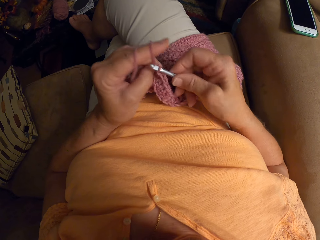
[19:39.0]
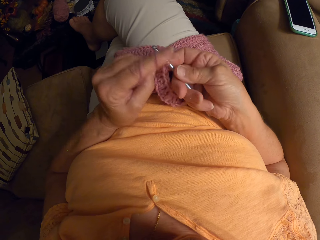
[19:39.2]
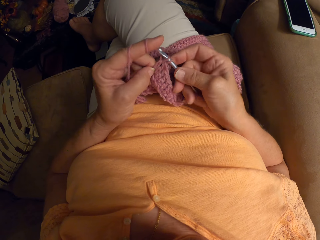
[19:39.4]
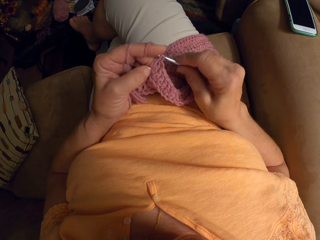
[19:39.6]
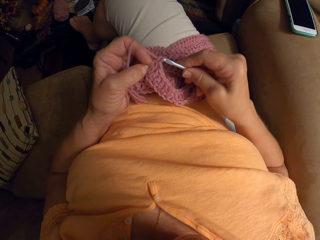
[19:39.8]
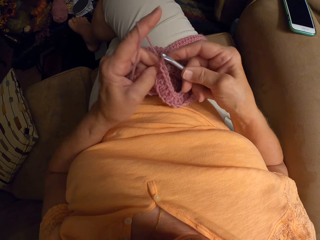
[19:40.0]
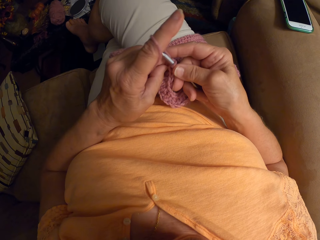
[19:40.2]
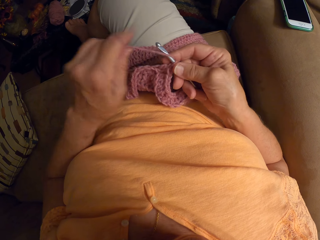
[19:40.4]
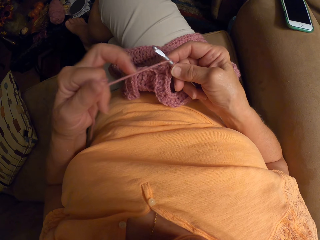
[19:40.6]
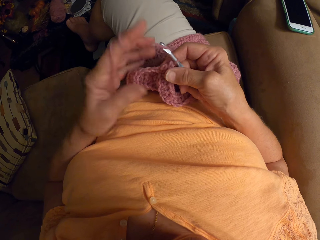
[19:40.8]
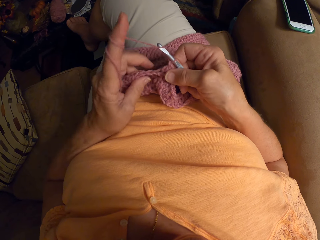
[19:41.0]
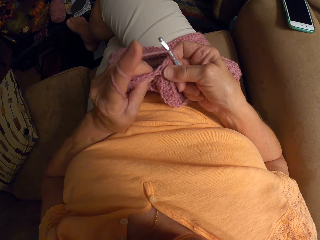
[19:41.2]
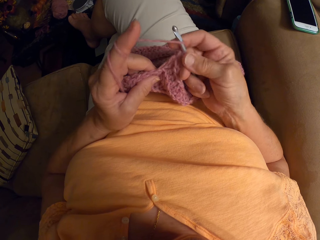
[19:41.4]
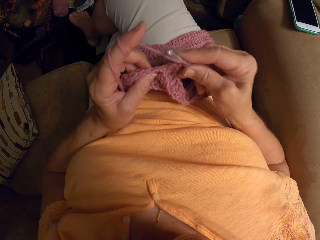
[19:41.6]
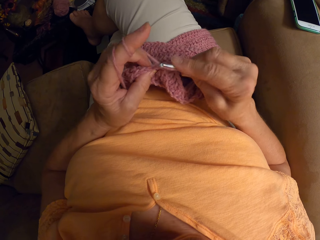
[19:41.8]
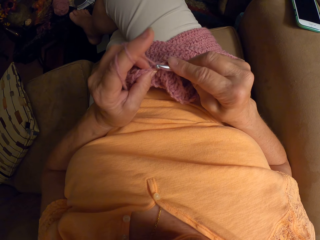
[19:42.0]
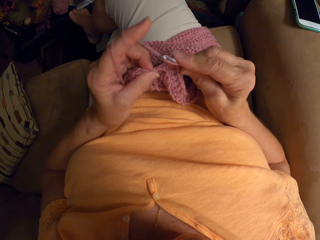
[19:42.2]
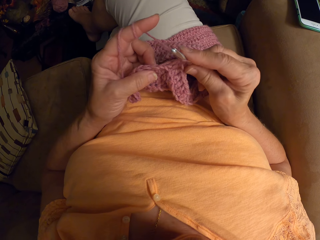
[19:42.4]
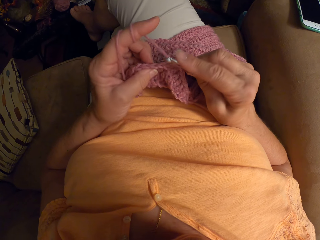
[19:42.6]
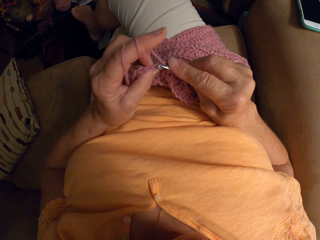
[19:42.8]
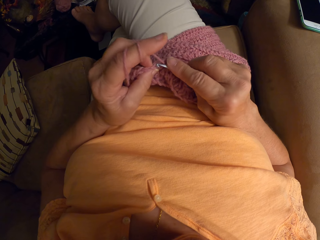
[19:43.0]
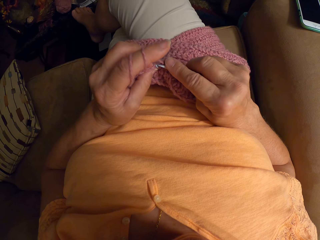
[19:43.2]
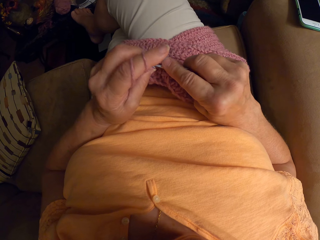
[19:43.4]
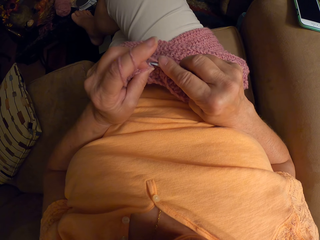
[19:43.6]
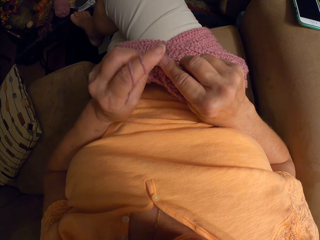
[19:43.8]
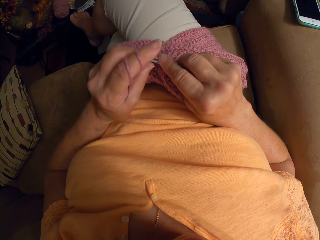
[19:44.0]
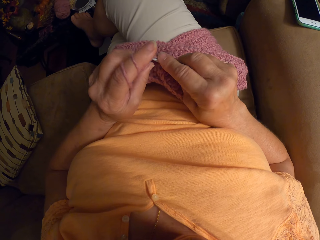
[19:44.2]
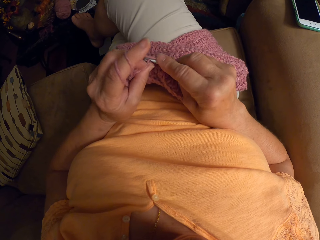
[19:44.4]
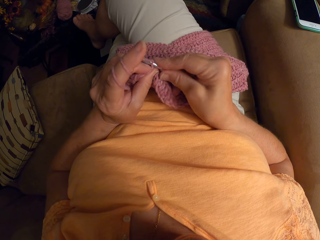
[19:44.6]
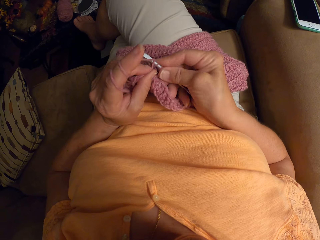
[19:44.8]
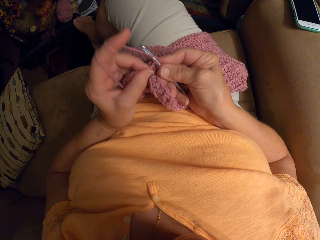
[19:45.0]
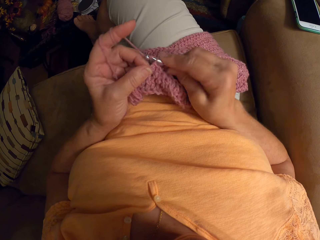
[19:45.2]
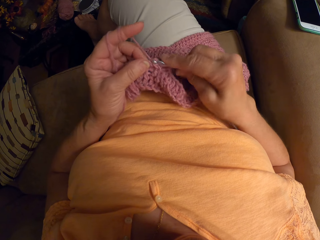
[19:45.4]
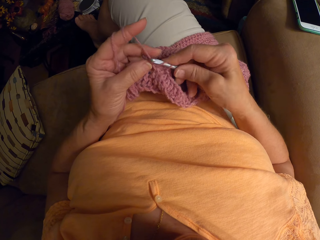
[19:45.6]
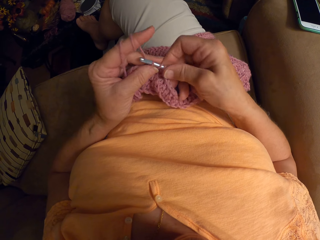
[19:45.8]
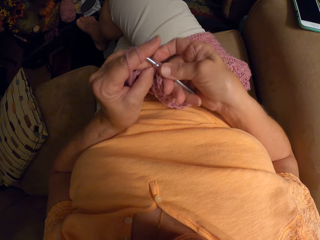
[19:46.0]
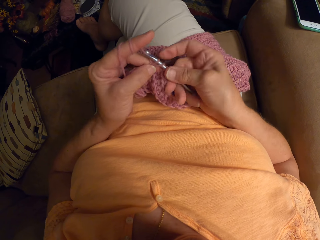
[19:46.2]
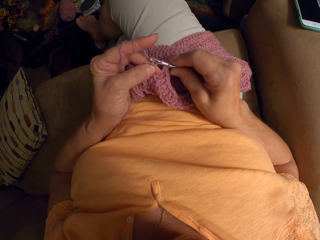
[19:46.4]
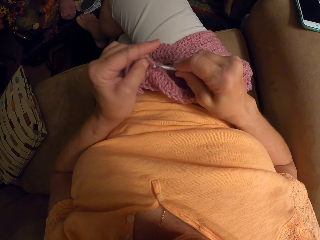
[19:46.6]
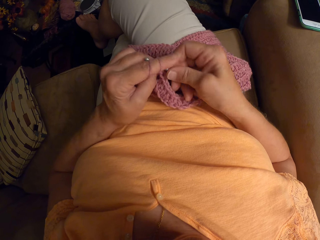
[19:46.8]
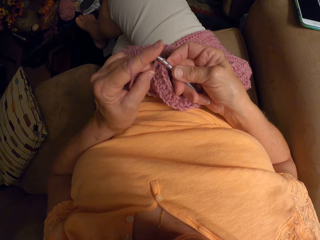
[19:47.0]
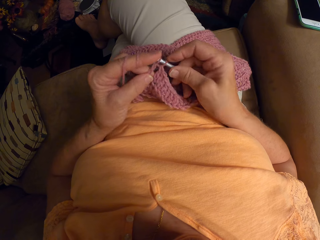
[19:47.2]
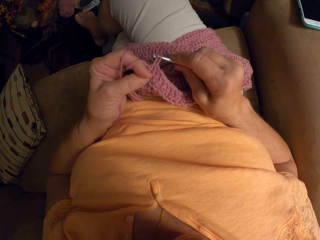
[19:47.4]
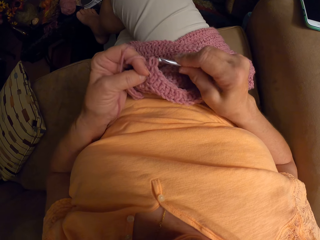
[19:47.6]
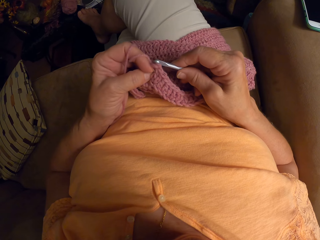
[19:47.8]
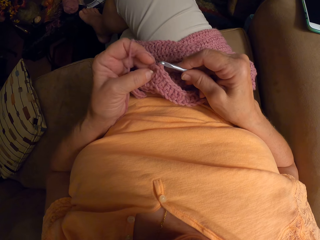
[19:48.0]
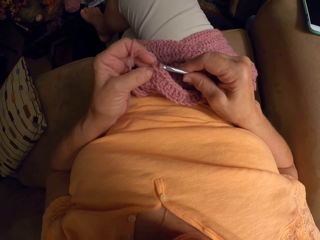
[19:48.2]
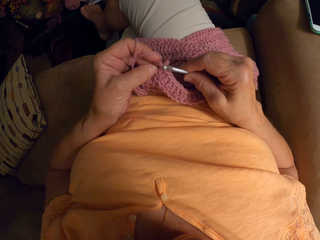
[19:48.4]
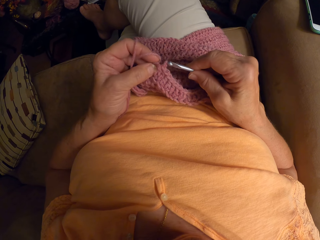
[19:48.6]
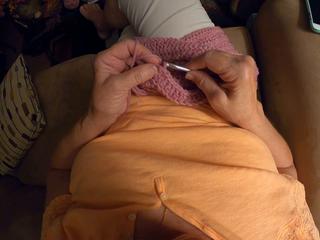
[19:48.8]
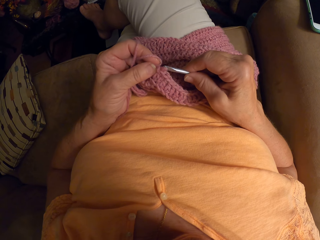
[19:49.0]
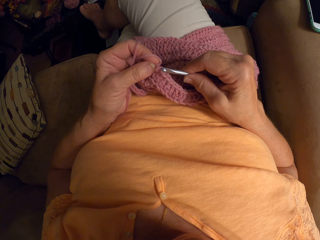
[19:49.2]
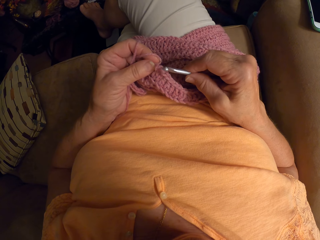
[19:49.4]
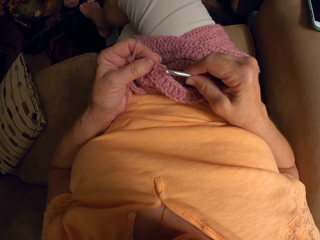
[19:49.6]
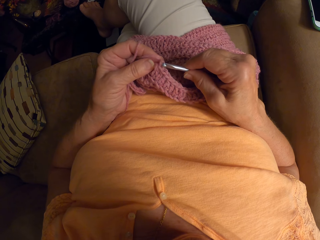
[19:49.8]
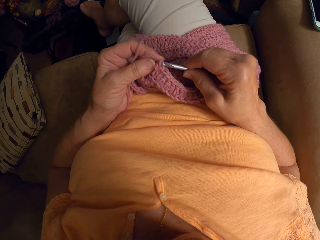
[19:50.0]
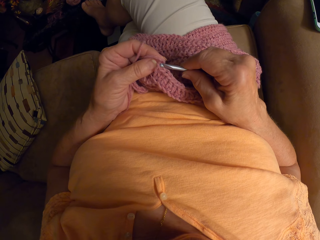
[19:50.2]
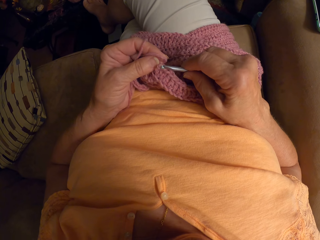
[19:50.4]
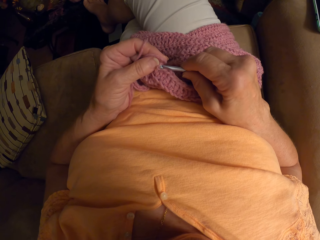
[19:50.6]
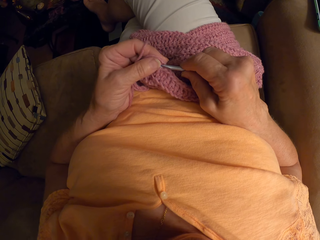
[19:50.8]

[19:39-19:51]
The camera wearer rolls the knitting yarn on her finger. She knits a garment using a metal knitting needle.

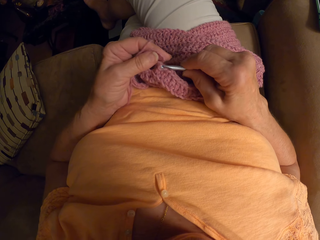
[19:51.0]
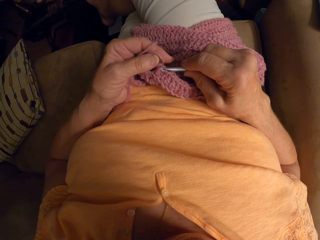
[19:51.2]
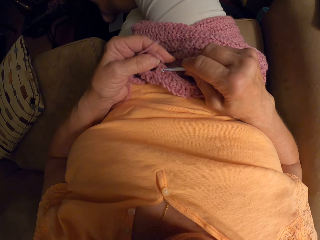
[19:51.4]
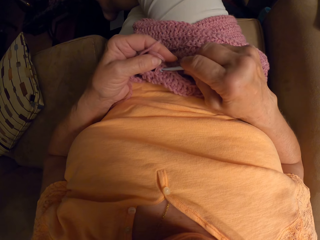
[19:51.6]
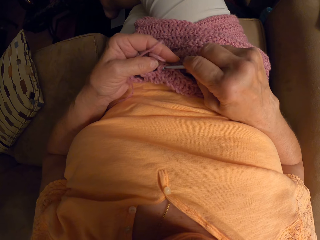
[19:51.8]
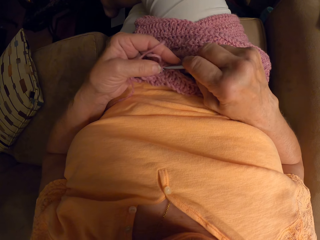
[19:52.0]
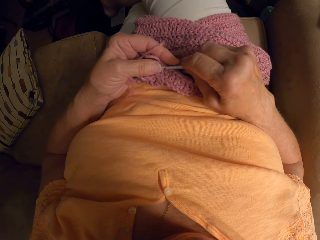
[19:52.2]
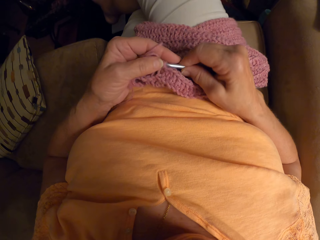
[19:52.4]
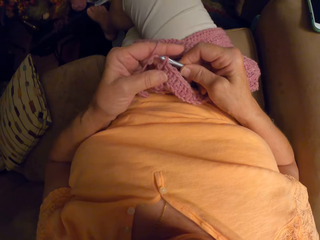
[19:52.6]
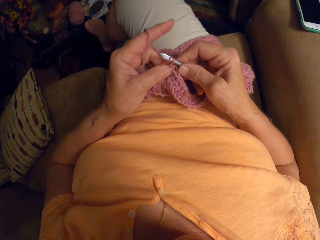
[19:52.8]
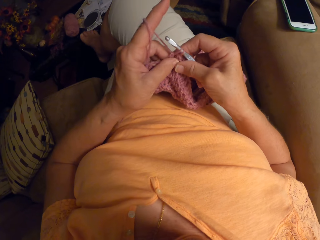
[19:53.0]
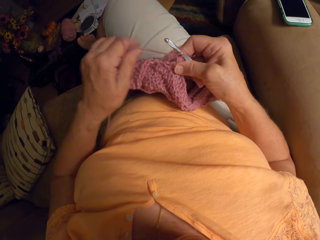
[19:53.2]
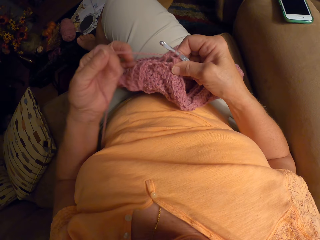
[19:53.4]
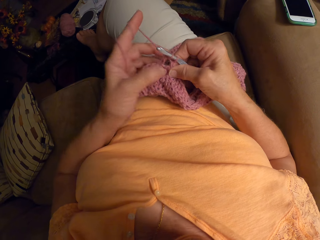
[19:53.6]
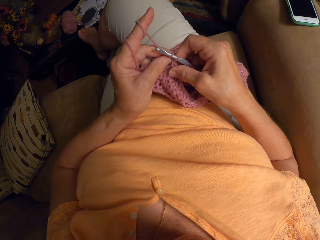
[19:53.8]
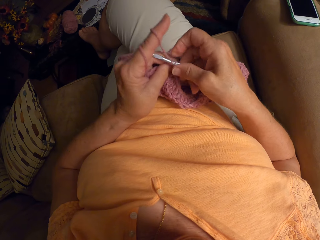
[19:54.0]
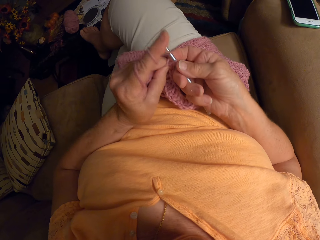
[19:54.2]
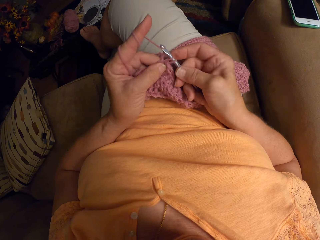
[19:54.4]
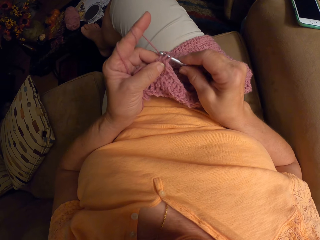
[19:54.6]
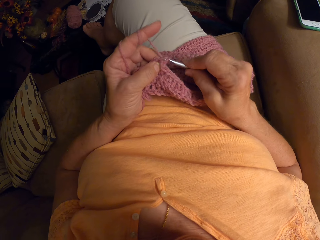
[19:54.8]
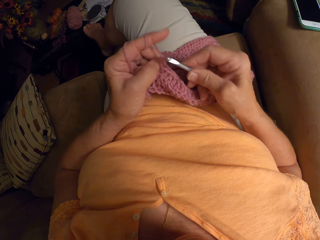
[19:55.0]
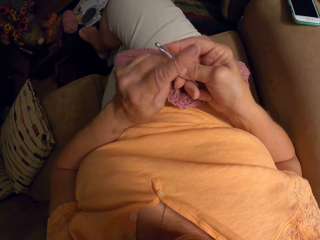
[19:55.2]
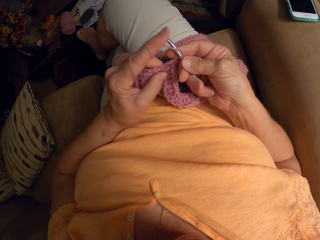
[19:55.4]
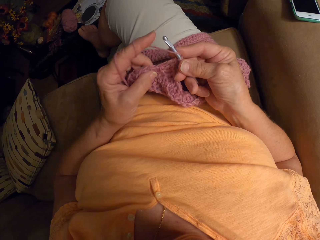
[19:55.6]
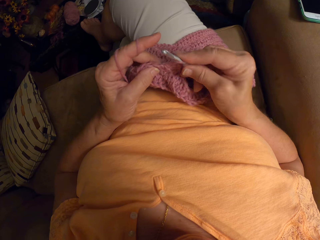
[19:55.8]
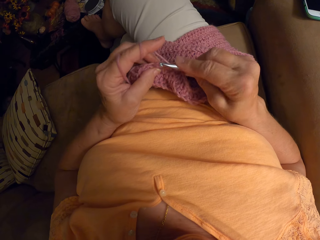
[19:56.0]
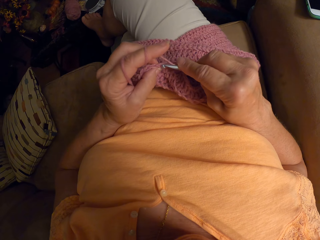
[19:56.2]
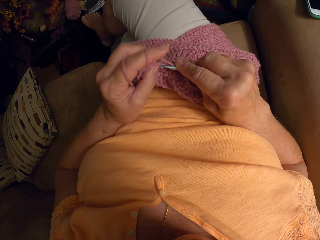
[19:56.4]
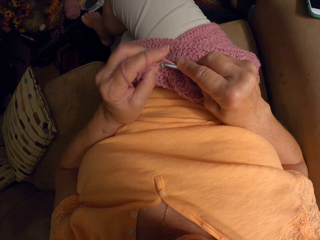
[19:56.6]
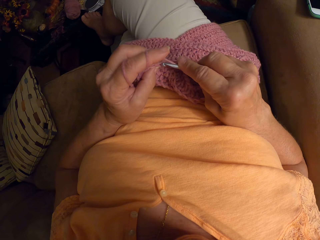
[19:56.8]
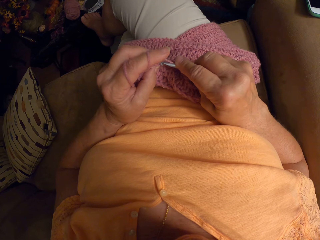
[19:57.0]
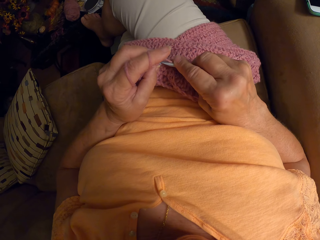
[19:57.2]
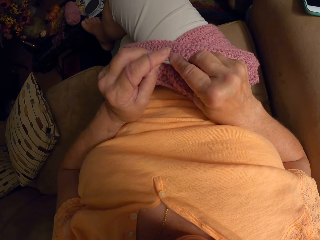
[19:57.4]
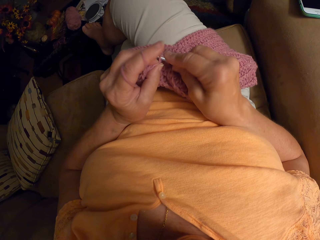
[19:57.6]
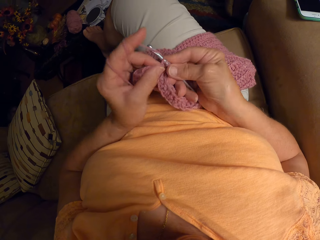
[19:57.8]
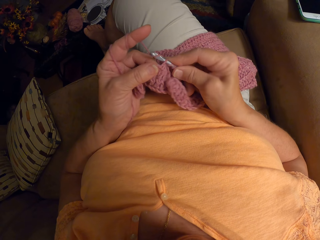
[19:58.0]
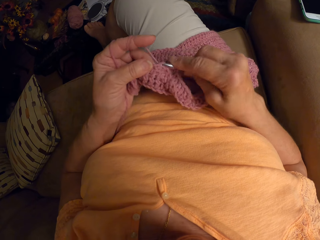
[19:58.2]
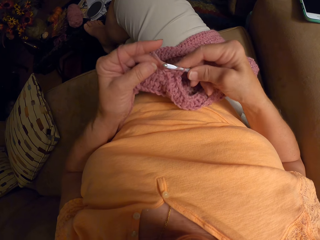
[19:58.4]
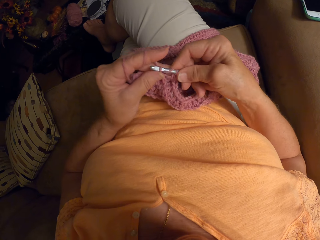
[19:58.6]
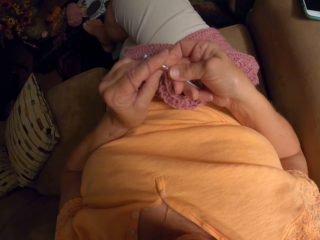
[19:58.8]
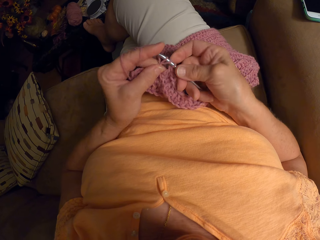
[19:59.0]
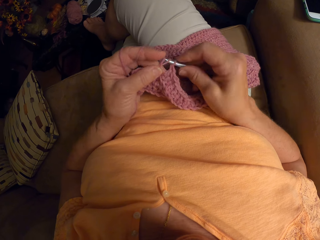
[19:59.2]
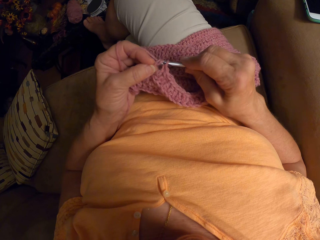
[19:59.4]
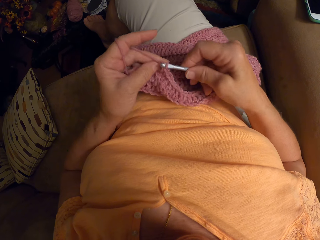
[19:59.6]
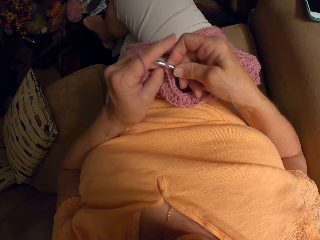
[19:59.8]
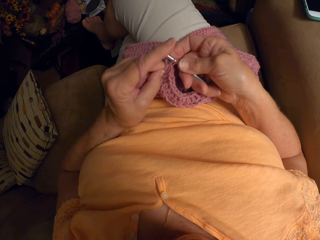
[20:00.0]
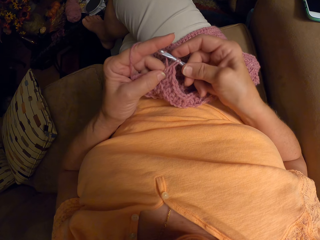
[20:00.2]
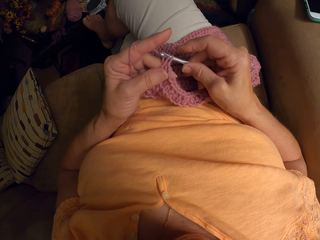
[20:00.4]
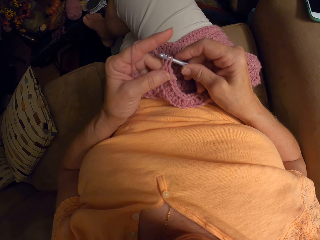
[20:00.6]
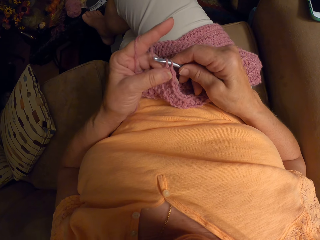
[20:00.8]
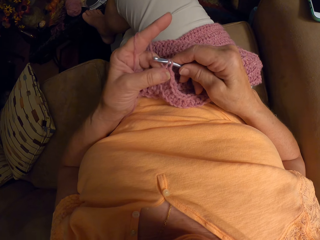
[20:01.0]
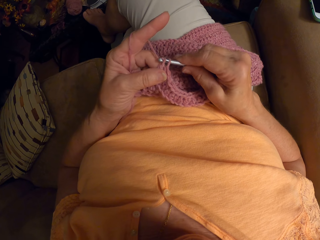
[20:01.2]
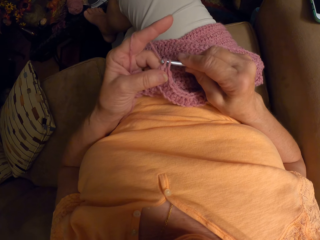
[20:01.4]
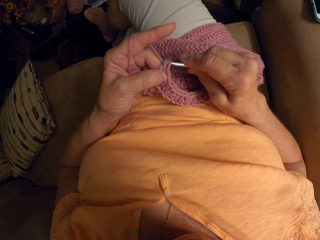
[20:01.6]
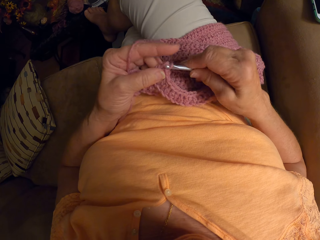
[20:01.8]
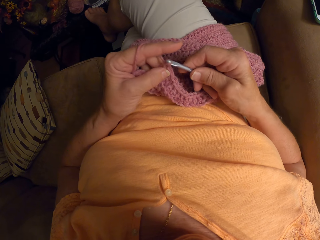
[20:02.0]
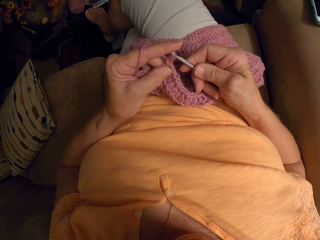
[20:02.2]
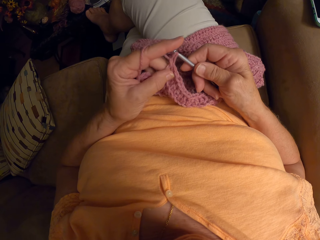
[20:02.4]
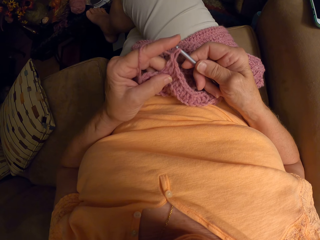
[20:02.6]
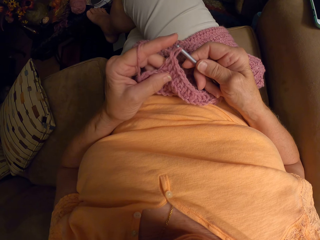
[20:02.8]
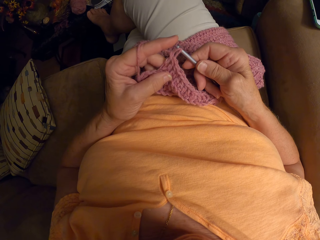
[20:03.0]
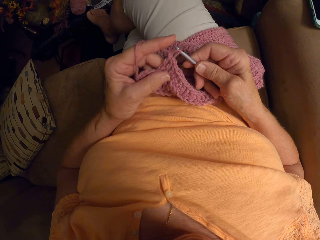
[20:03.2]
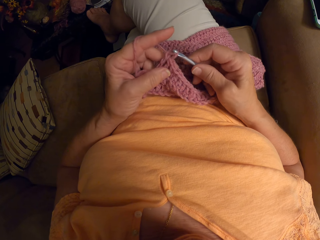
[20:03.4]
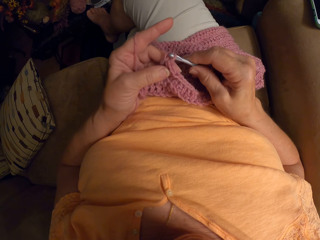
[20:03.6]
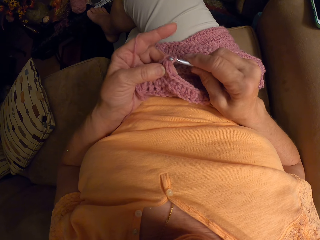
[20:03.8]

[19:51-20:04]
The camera wearer rolls the knitting yarn on her finger. She knits a garment using a metal knitting needle.
